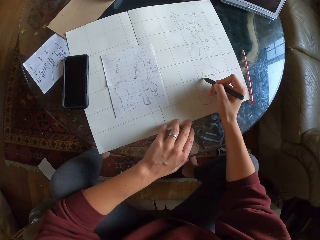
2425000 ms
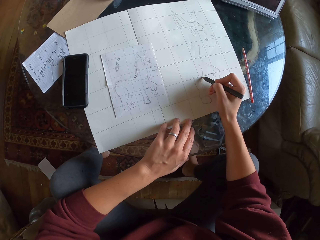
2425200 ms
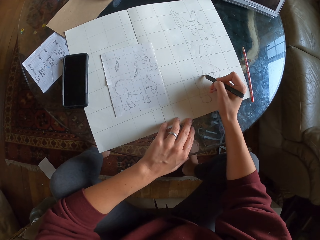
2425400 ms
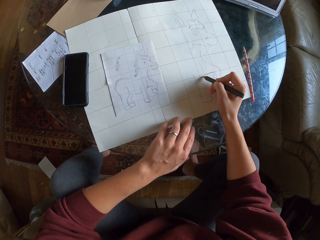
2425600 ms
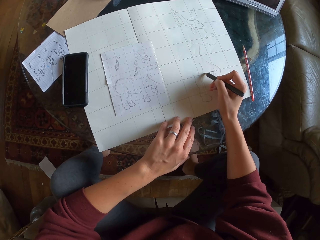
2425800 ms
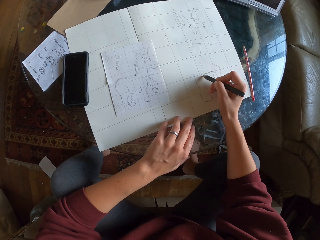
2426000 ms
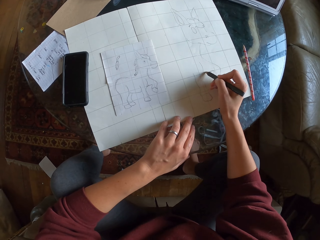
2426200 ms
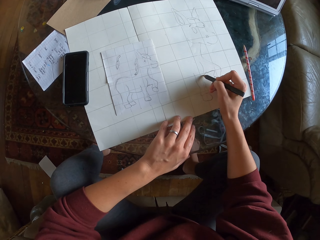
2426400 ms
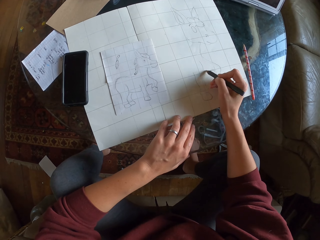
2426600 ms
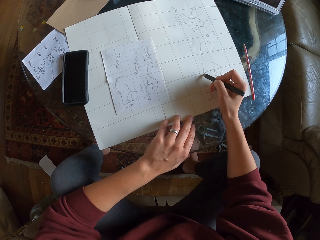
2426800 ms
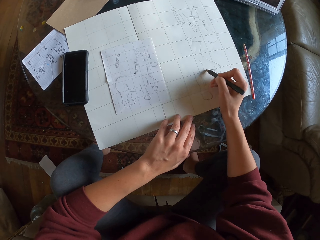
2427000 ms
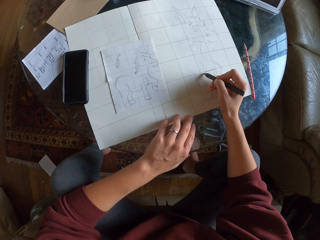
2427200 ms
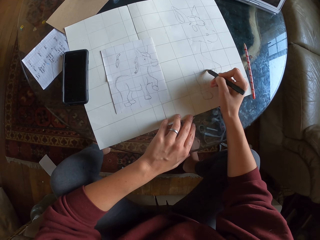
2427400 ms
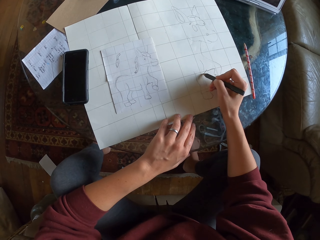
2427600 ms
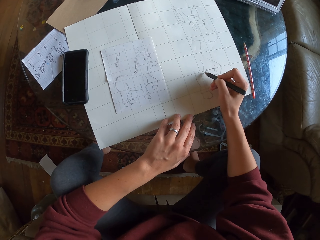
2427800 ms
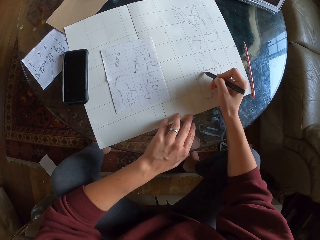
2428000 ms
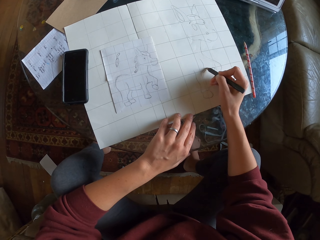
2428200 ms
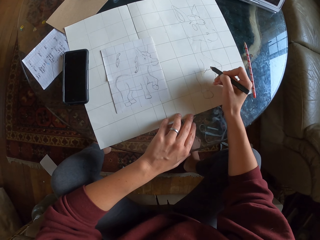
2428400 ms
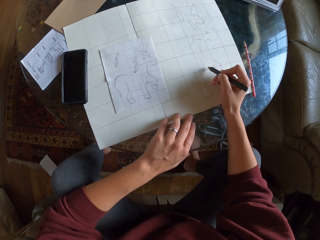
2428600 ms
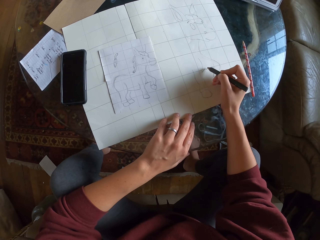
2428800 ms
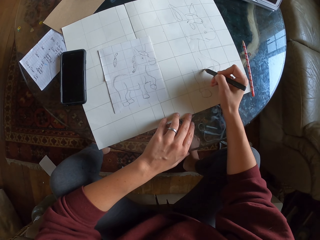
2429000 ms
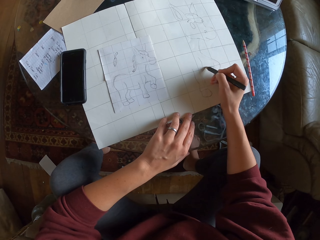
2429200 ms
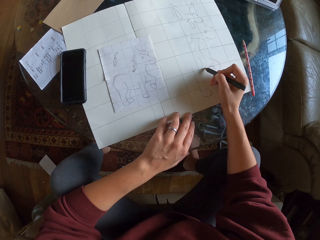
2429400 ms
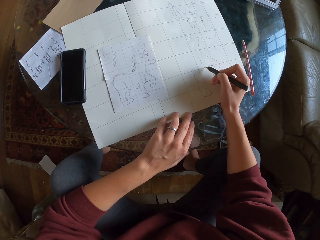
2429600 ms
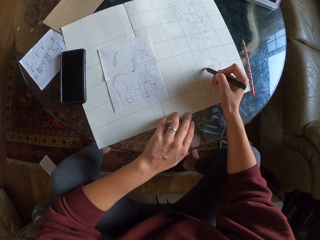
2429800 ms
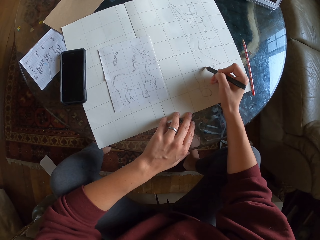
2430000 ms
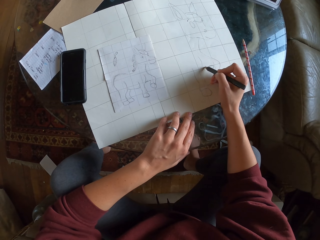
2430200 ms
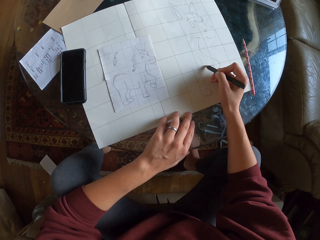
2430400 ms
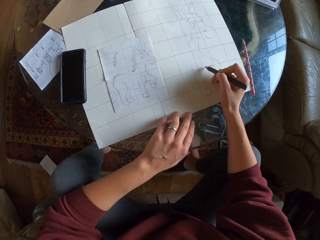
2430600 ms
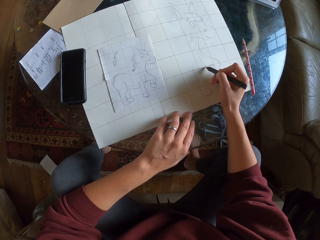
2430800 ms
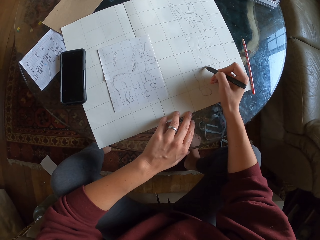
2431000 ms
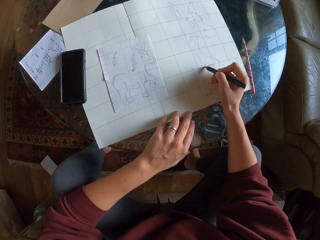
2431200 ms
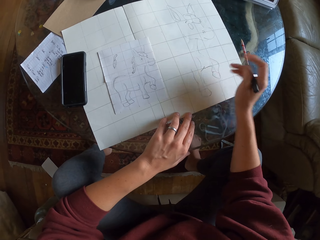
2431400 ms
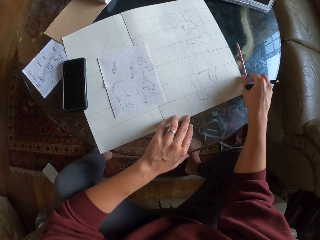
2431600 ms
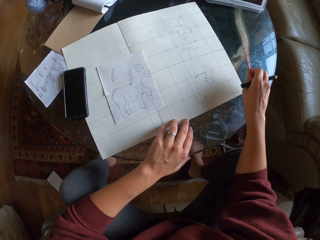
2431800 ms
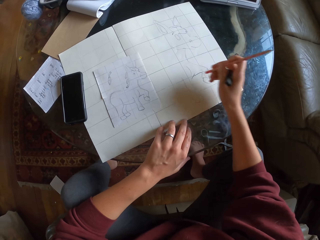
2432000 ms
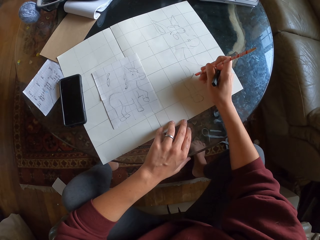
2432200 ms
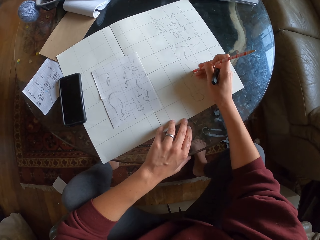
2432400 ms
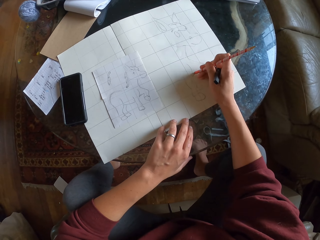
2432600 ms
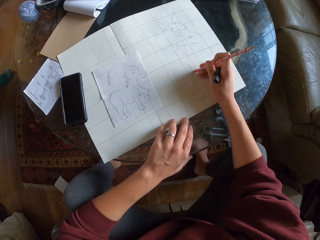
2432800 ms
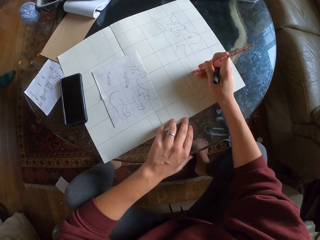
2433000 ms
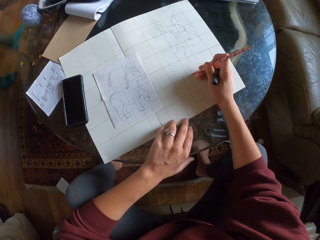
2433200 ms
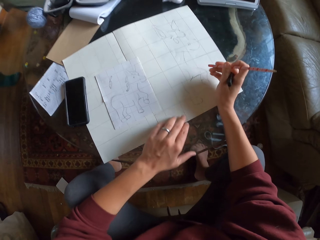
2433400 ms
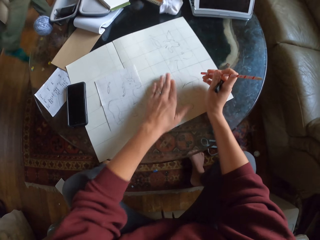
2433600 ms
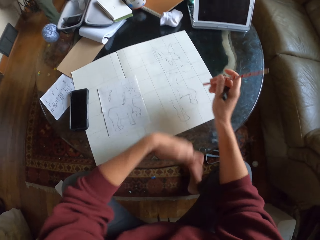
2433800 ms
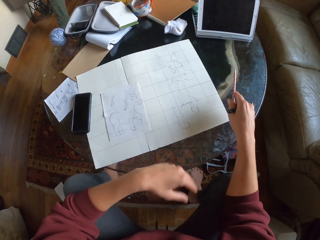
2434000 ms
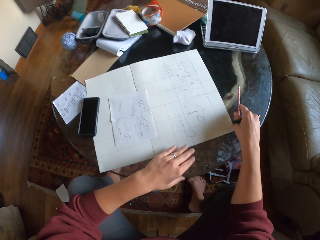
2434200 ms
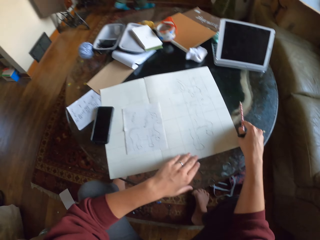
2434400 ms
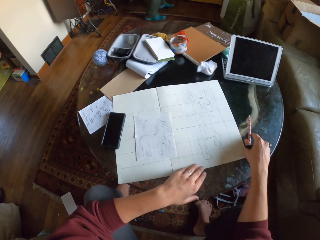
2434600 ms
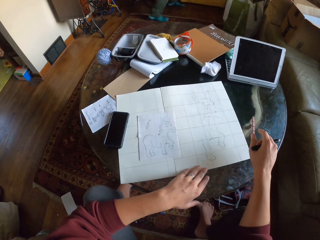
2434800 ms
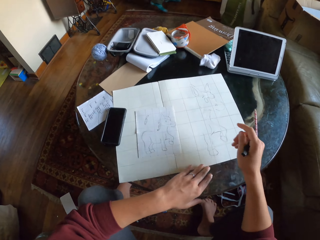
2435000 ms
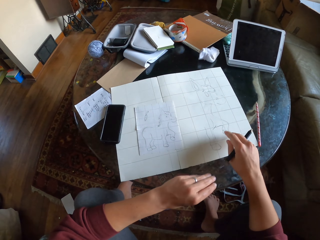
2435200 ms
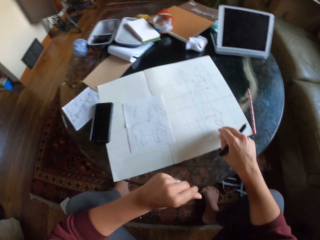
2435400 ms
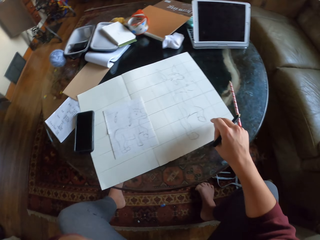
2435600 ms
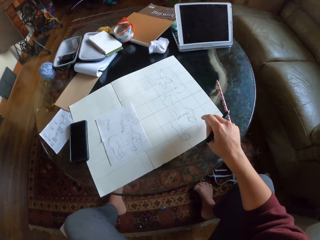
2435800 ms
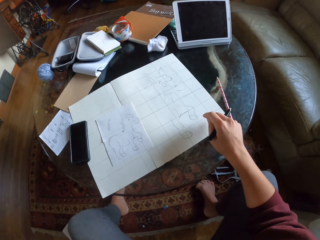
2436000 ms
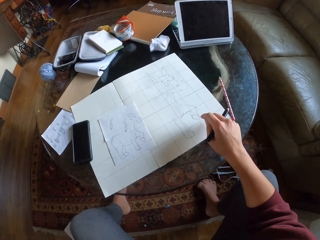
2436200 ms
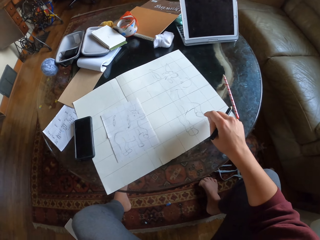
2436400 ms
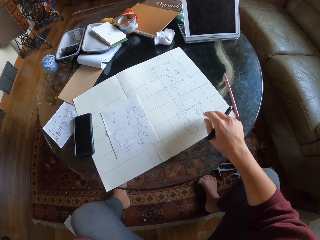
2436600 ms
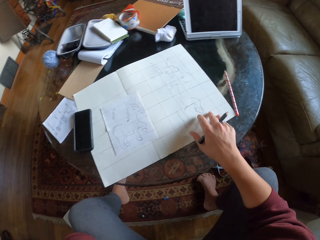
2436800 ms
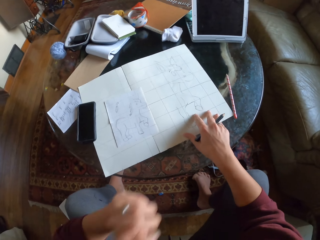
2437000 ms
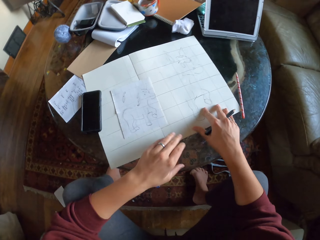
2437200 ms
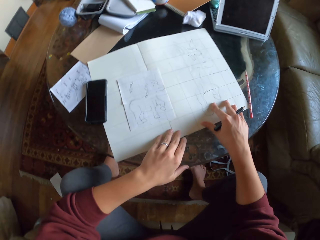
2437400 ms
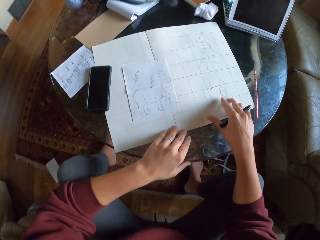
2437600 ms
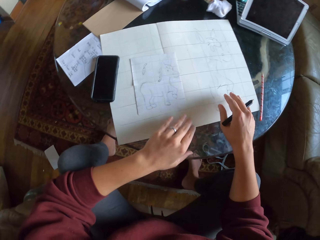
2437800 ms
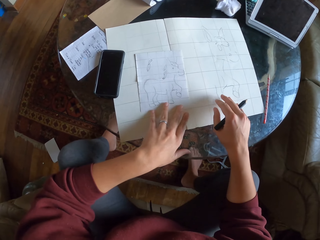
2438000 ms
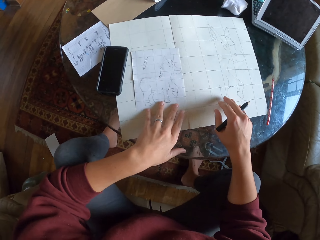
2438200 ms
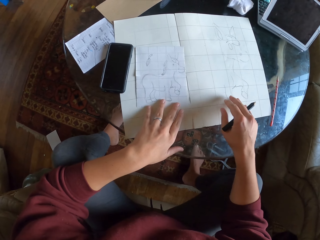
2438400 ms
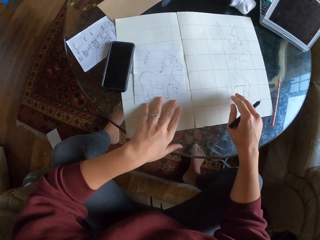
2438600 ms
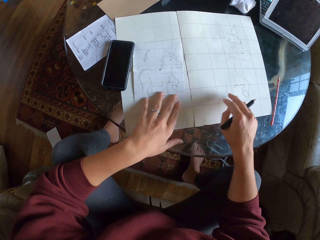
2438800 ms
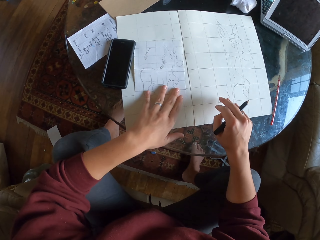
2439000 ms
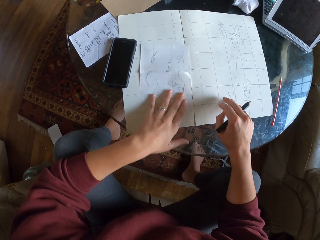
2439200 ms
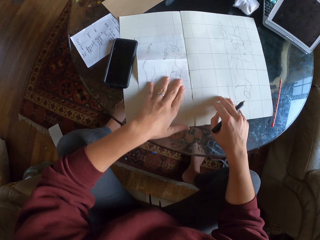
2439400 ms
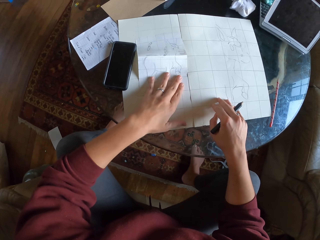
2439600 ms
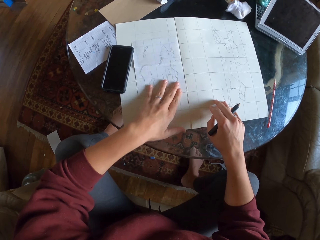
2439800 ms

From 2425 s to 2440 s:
The camera wearer picks a pencil on the table. He picks the pencil again. He wipes the drawing paper with his hand and places the pencil on the table. He folds his fist while raising his hand. He holds his face. He drops his hand.

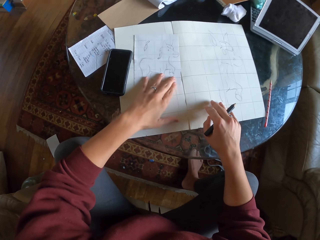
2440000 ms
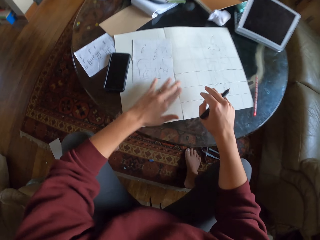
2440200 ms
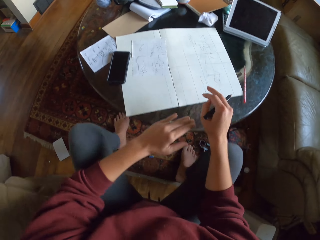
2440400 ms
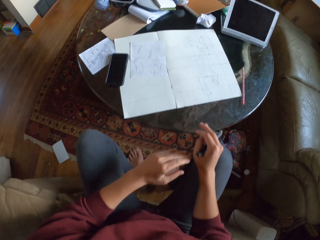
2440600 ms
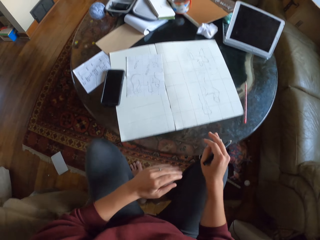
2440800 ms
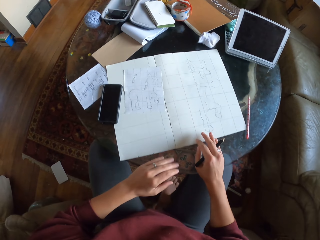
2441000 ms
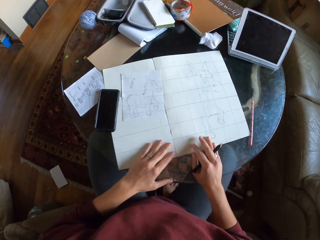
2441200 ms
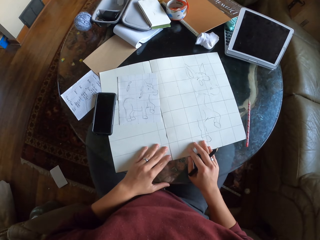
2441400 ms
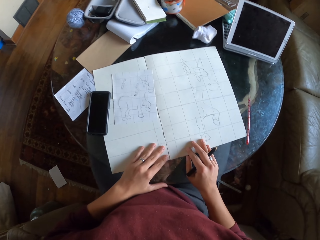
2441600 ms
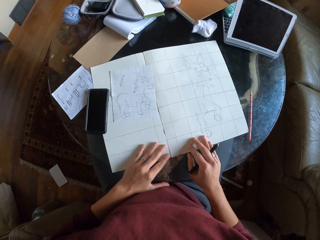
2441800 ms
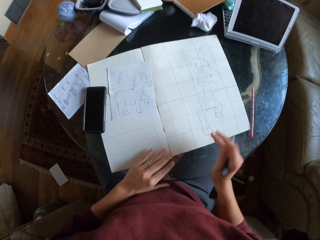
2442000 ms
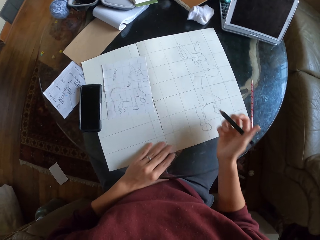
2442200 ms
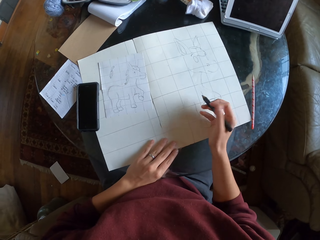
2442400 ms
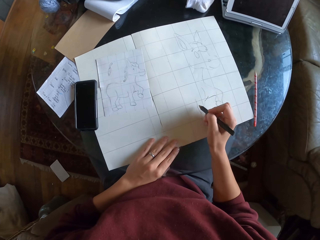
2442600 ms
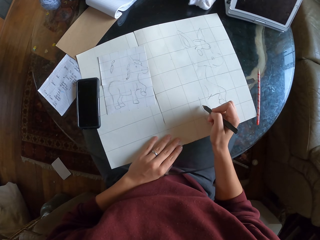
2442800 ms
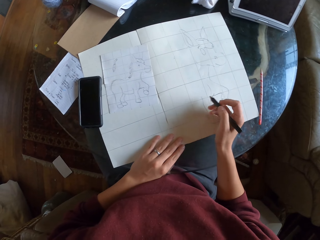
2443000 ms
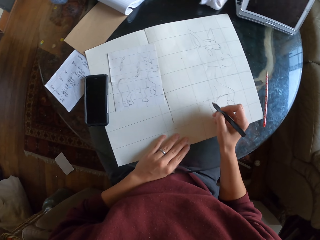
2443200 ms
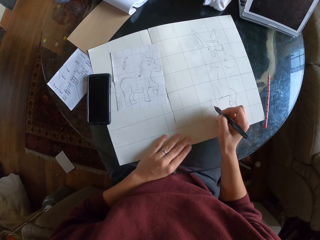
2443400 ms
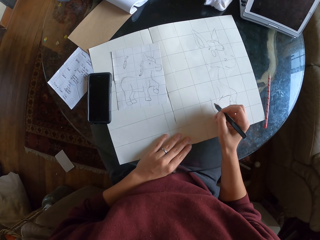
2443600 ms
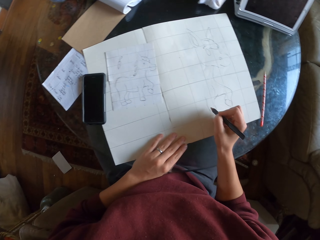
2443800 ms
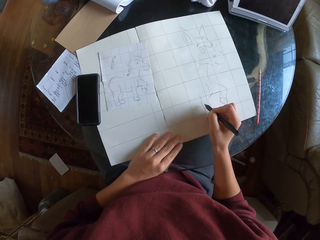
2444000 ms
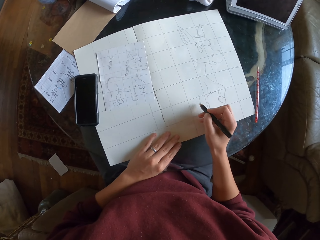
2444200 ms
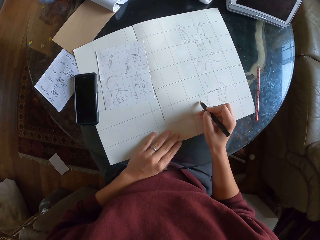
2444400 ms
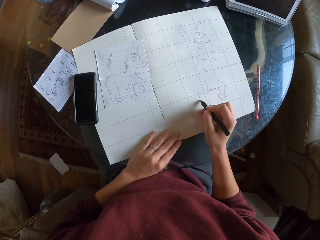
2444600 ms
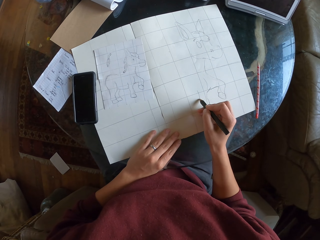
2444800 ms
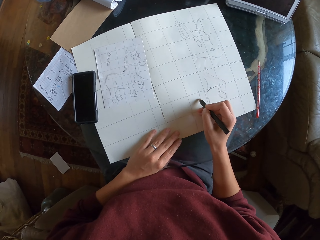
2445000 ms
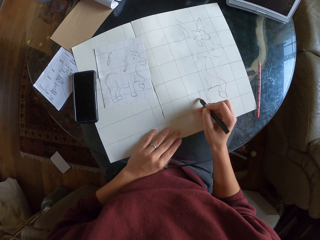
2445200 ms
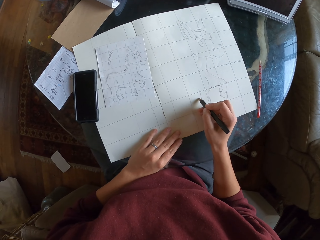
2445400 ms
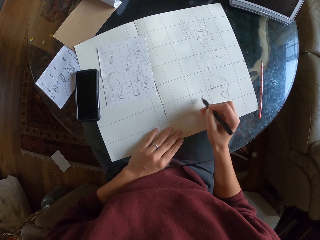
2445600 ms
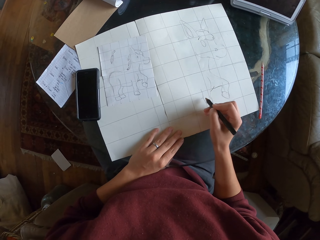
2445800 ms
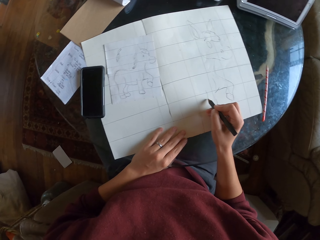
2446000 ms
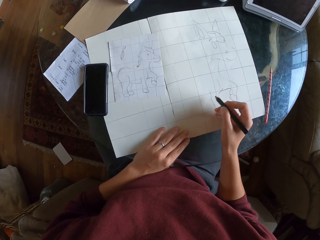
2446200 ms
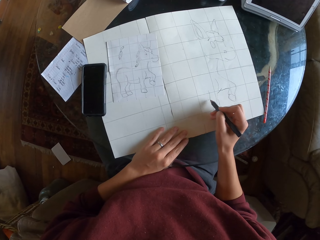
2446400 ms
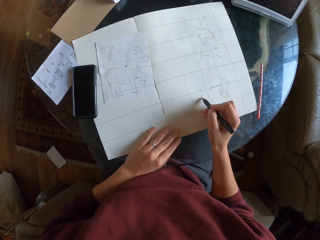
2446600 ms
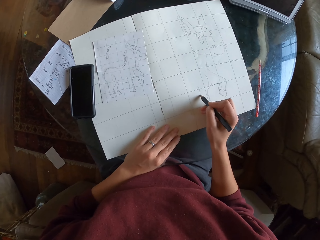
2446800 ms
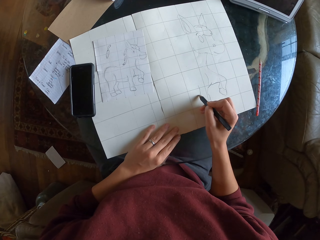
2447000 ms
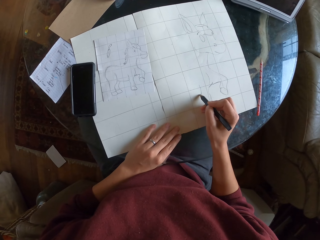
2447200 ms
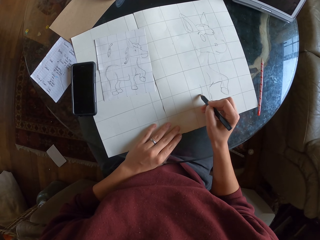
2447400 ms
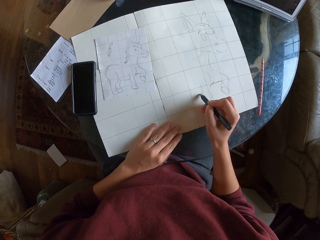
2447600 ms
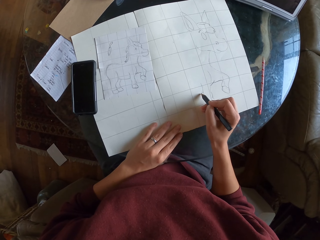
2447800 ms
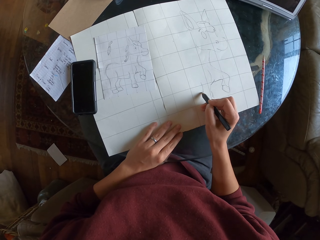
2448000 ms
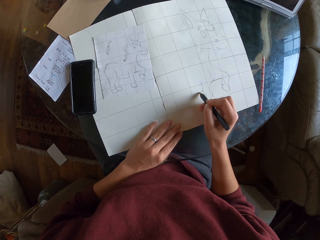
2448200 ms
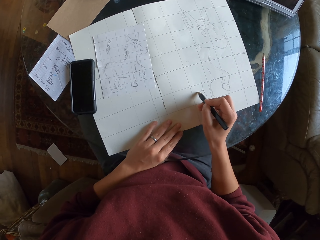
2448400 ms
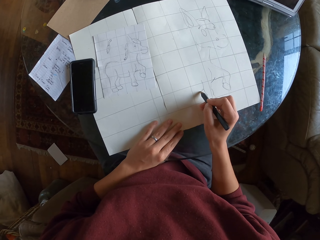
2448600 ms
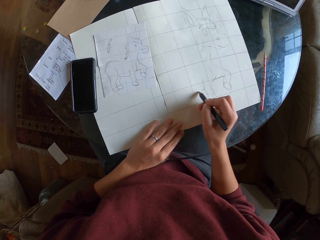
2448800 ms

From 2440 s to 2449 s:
The camera wearer moves back. They come close to the table. They move the seat near the table. They draw on a piece of paper. They draw on a drawing paper.
